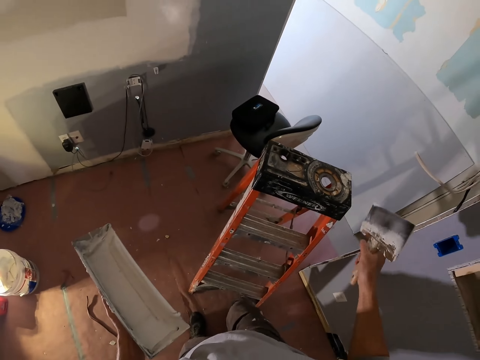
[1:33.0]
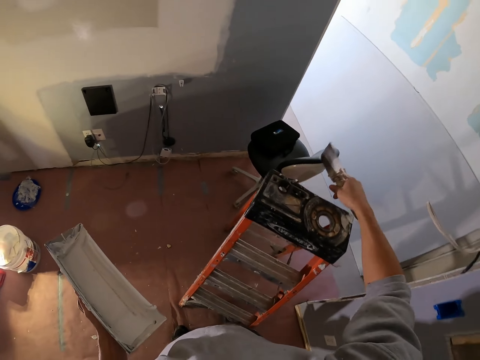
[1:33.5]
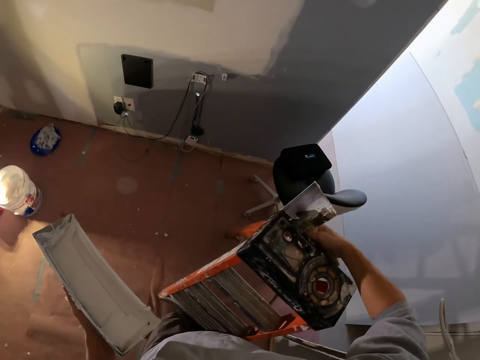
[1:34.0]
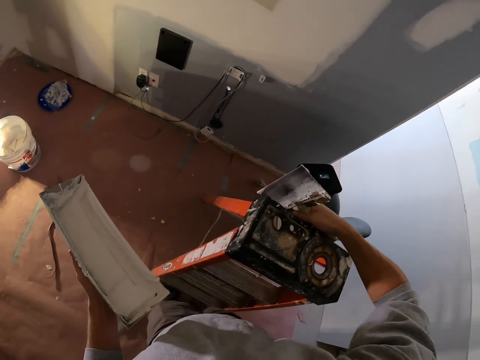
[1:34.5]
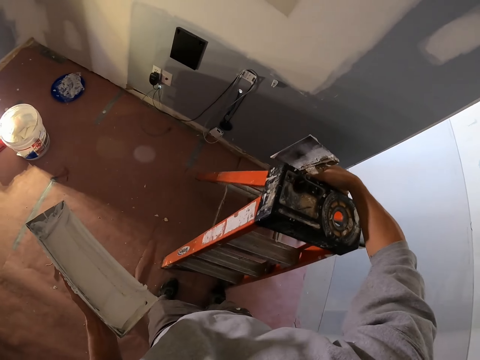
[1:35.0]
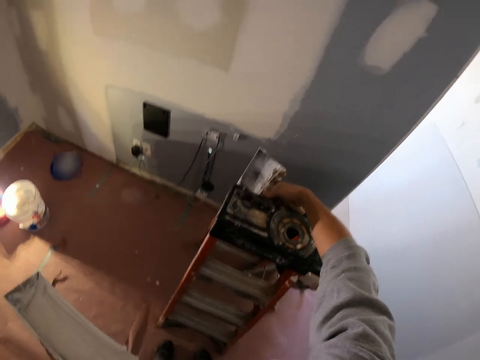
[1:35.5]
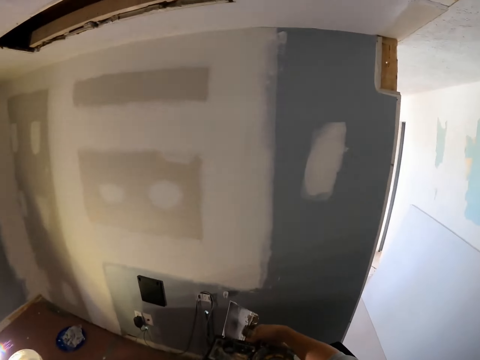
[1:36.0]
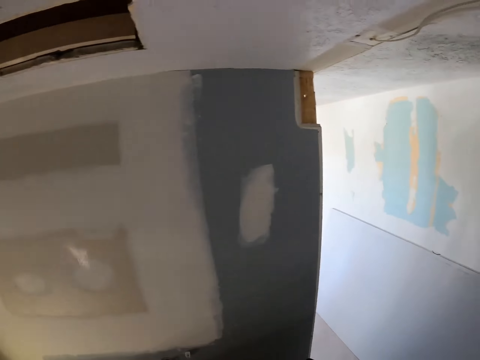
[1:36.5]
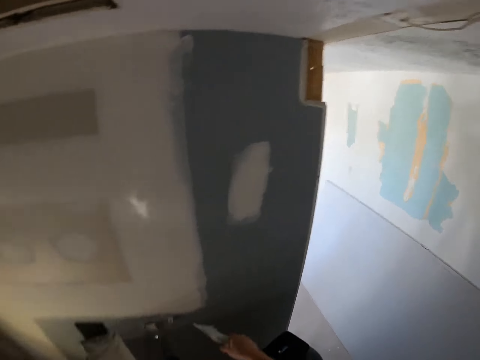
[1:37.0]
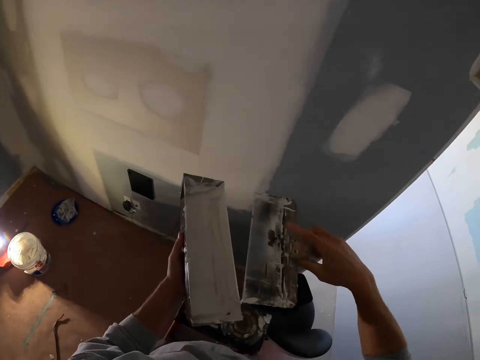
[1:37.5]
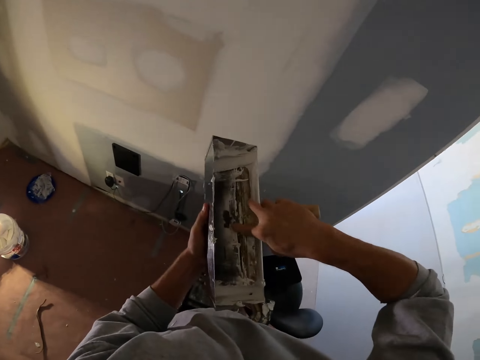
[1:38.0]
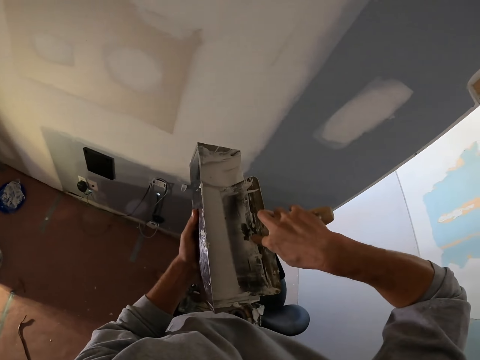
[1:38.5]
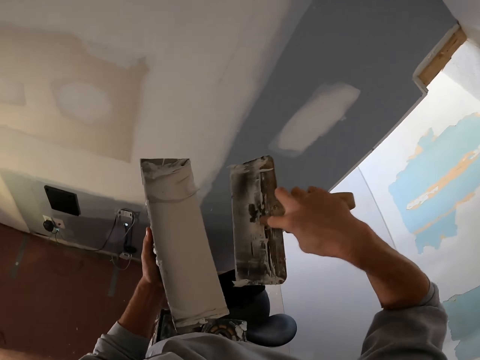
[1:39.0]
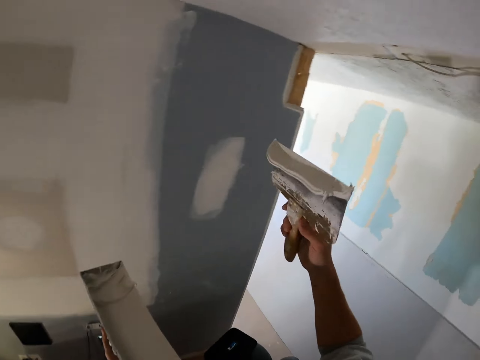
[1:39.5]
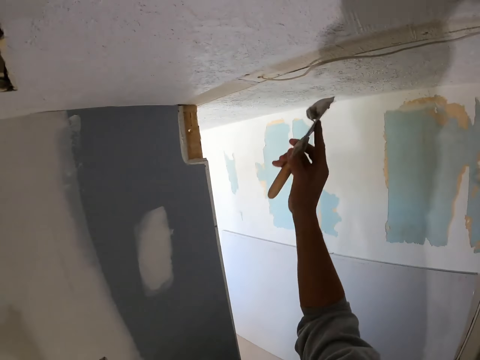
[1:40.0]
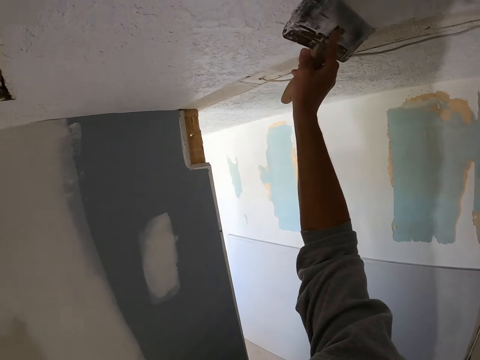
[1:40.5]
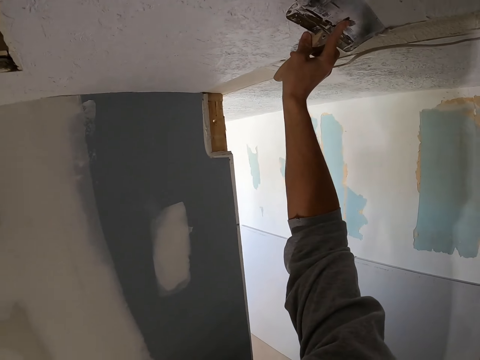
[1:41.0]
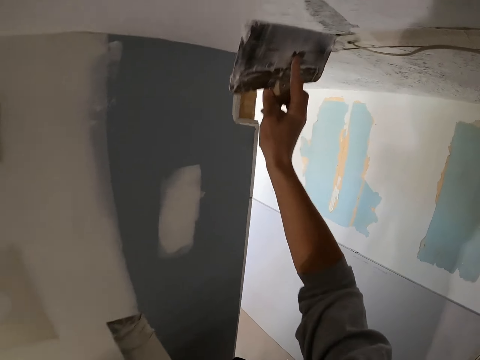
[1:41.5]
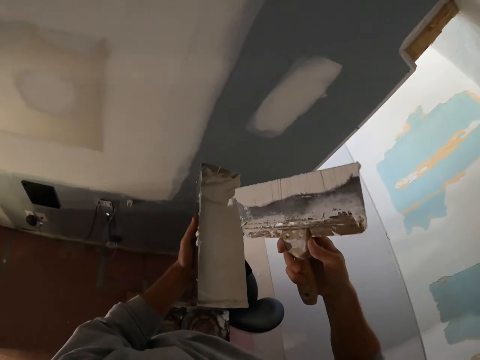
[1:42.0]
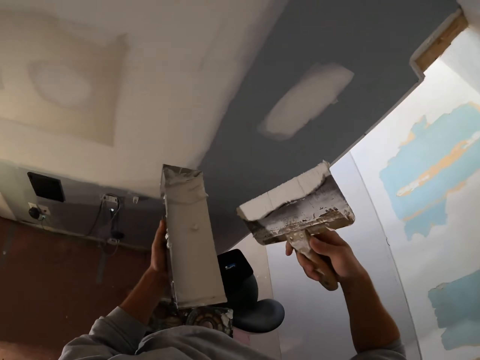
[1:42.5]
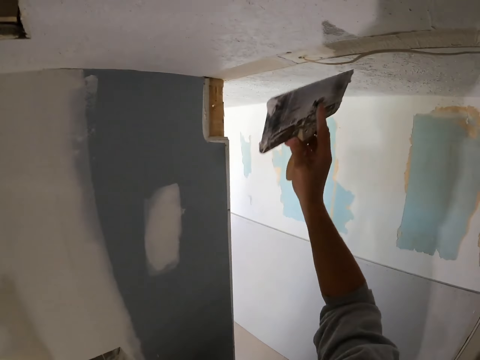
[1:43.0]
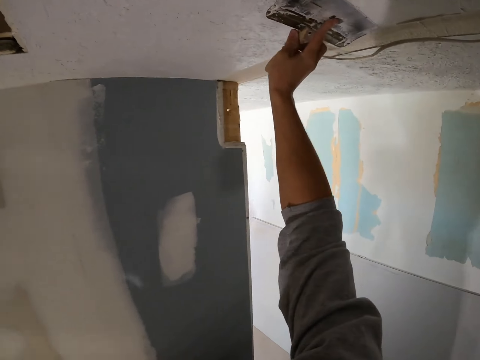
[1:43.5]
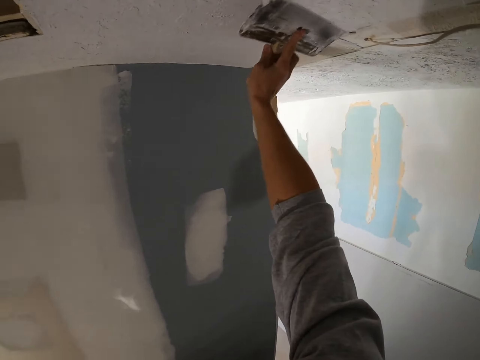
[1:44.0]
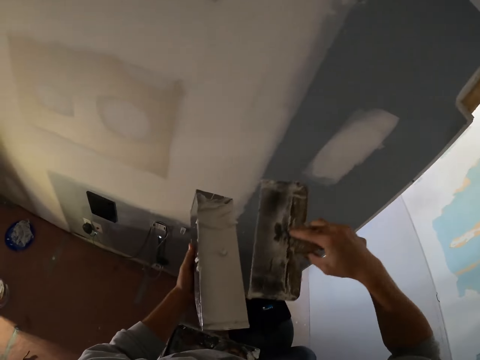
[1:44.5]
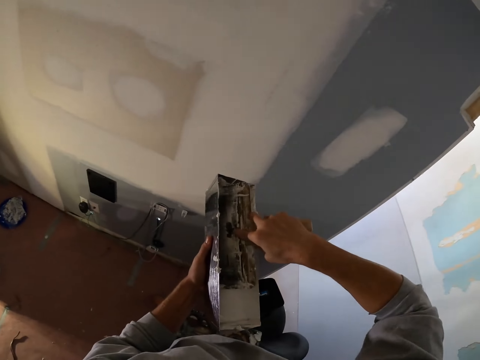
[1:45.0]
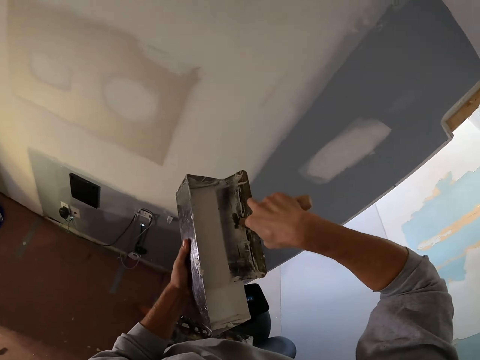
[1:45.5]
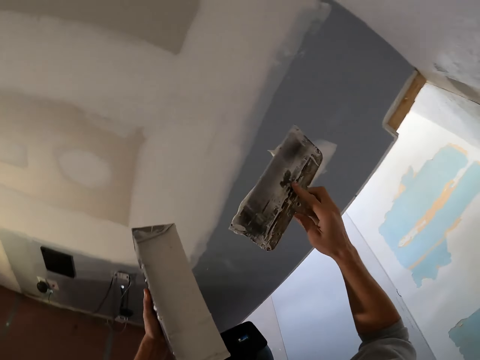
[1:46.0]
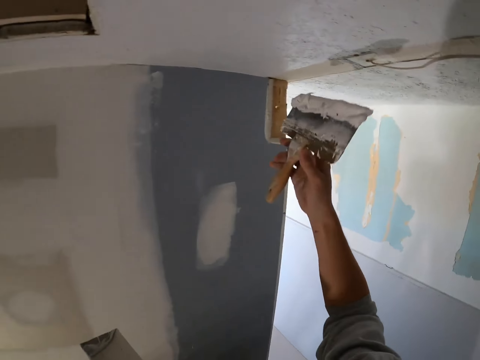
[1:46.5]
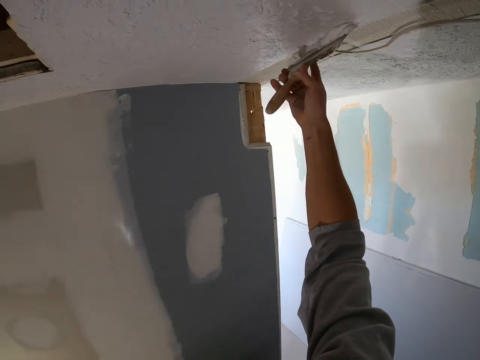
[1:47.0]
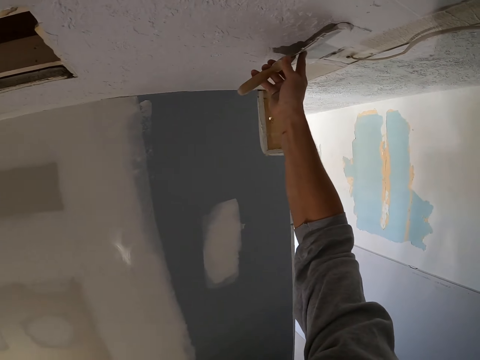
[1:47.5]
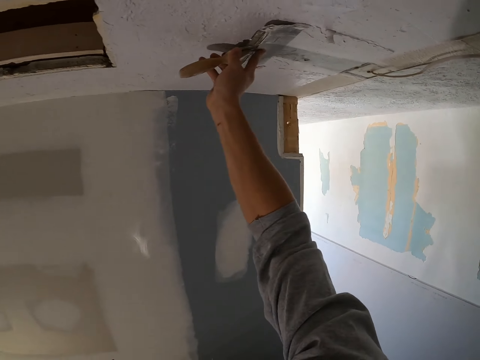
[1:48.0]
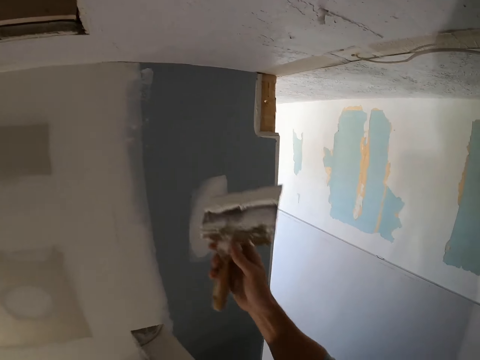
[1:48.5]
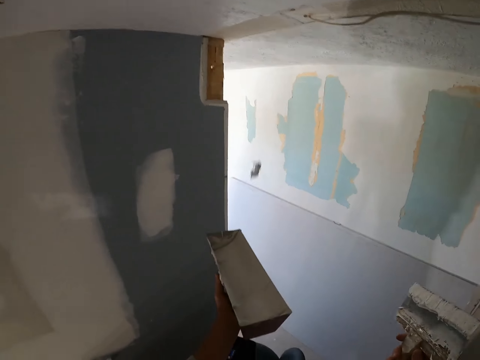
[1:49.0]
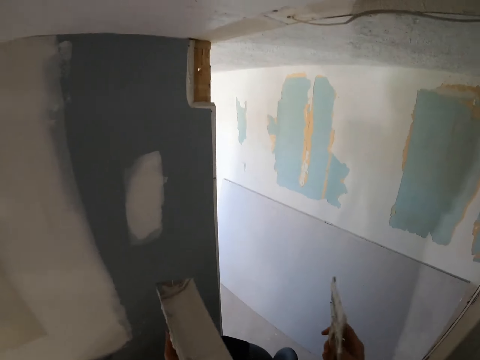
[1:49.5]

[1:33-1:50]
The camera wearer carries the ladder. They pick paint on the paint tray, rub the brush on the paint, and apply paint on the wall. They pick paint on the paint tray and apply paint on the wall. They rub the brush on the paint and scoop paint on the paint tray. They apply paint on the ceiling.

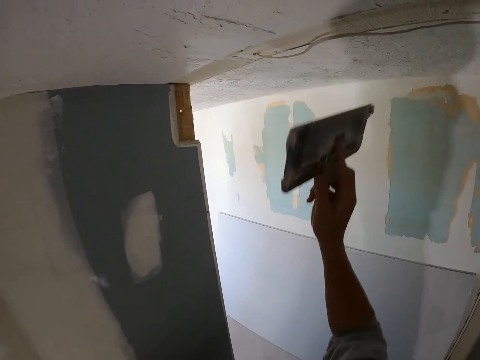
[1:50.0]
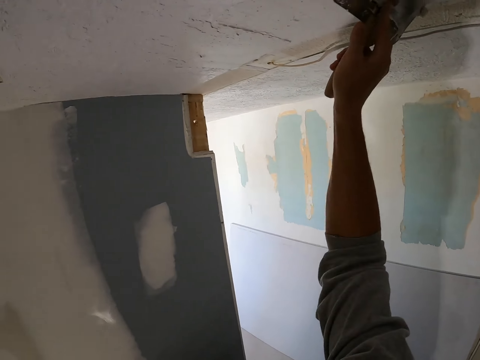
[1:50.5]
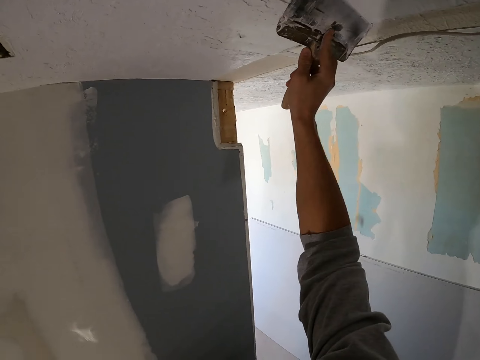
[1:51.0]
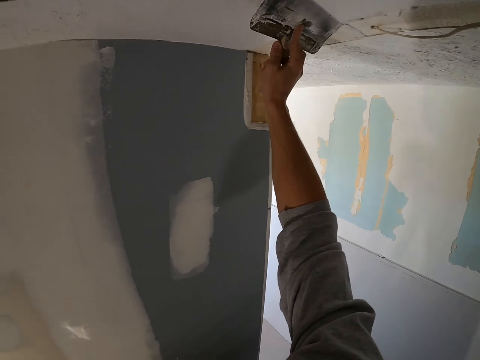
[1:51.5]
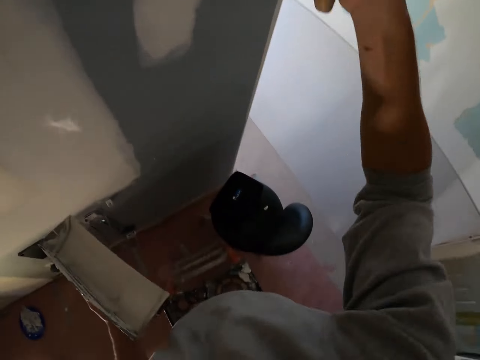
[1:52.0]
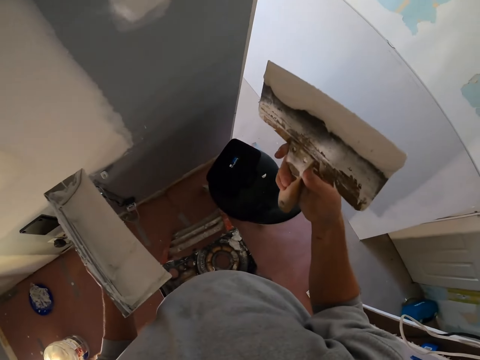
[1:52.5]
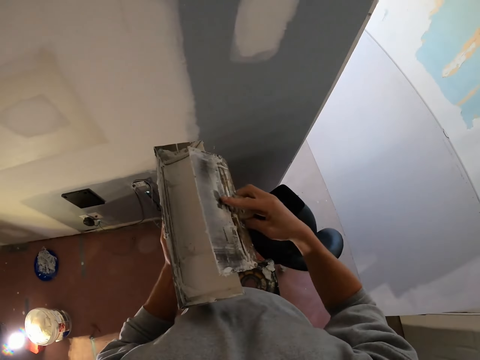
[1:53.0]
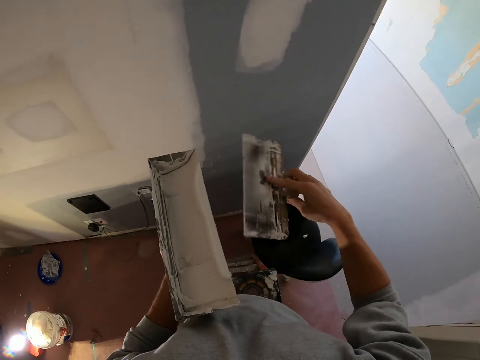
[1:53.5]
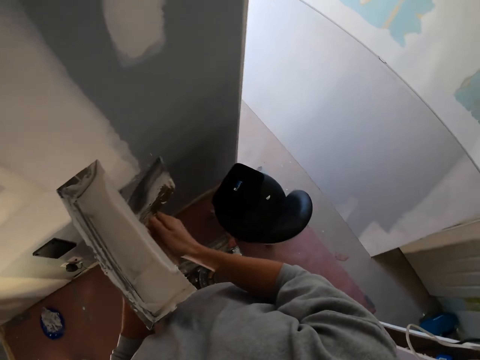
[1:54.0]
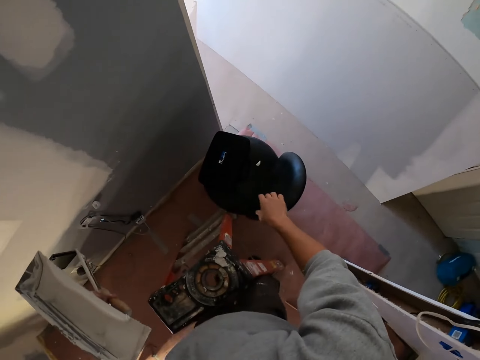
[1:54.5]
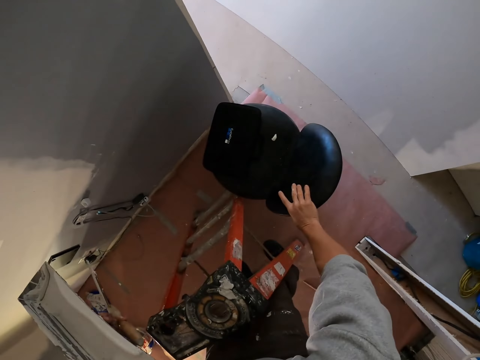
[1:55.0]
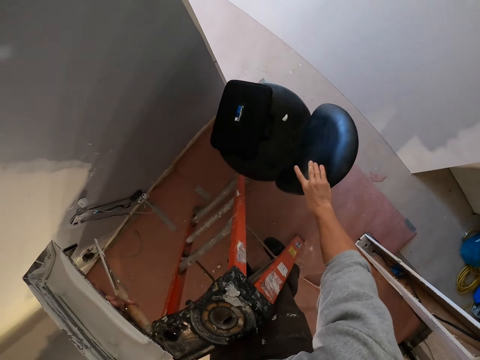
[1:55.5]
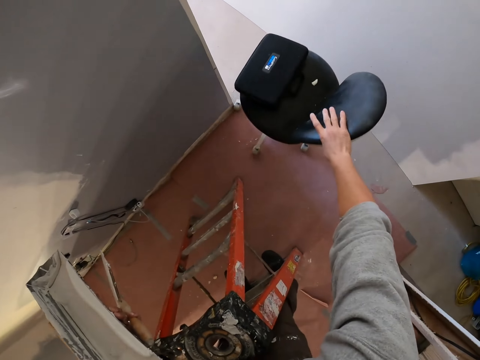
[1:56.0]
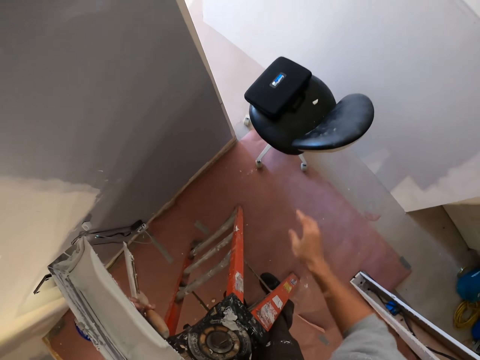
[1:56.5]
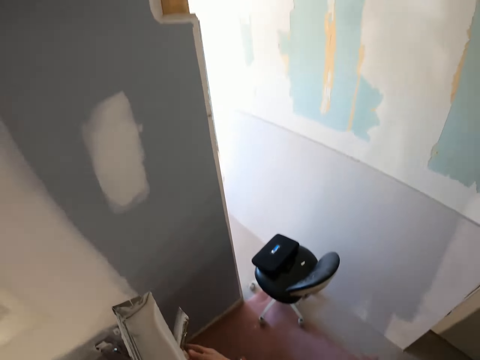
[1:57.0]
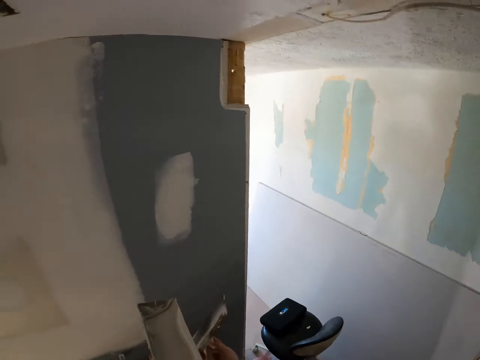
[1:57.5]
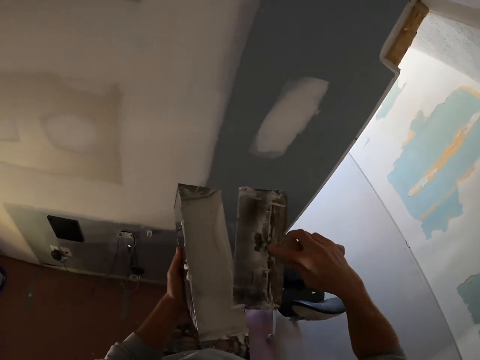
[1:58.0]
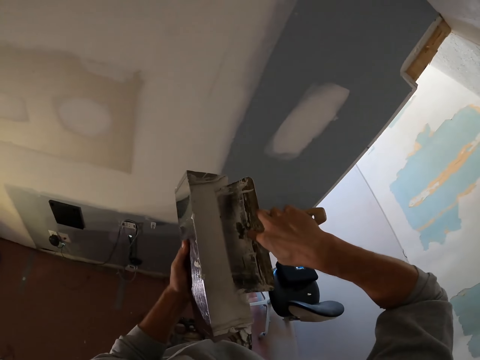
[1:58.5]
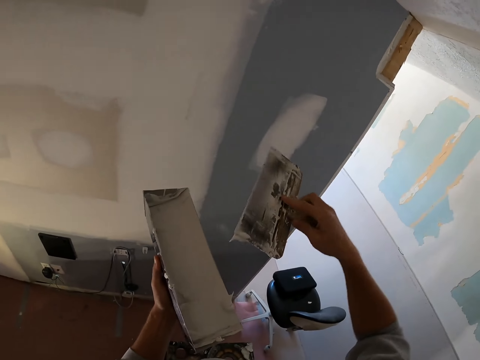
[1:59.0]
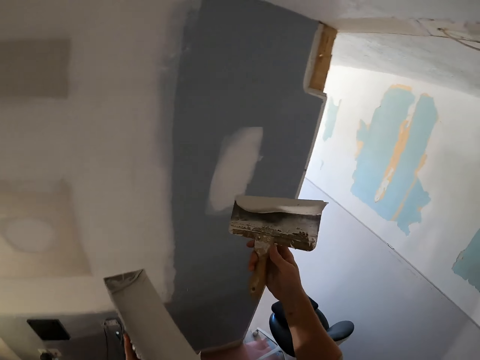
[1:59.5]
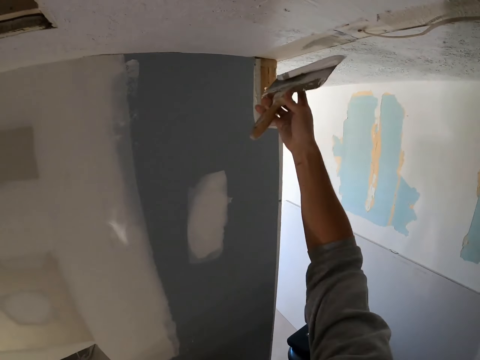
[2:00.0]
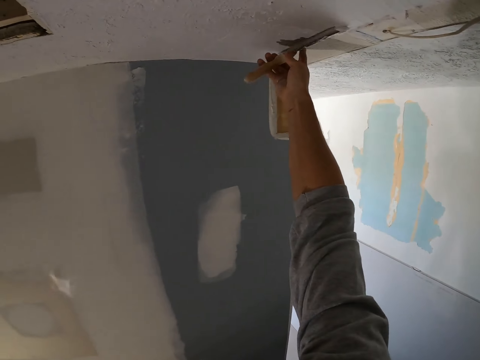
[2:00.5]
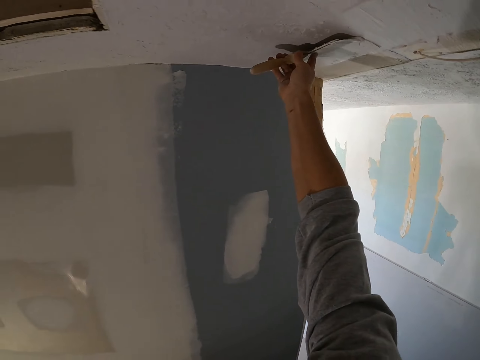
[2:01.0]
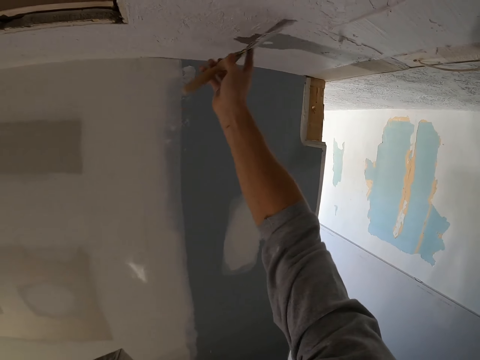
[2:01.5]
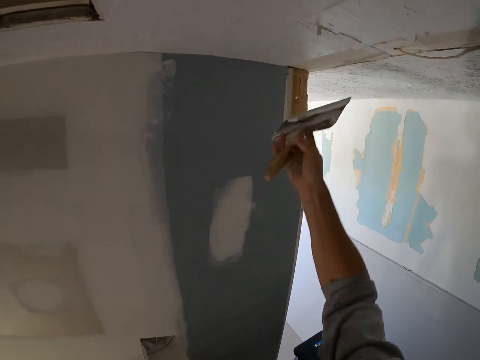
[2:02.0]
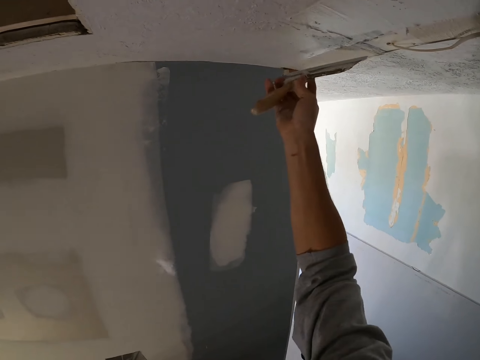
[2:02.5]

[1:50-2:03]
The camera wearer applies paint on the ceiling. They scoop paint on the paint tray and rub the brush on the paint. They move the chair. They scoop paint on the paint tray, rub the brush on the paint, and apply paint on the ceiling.
